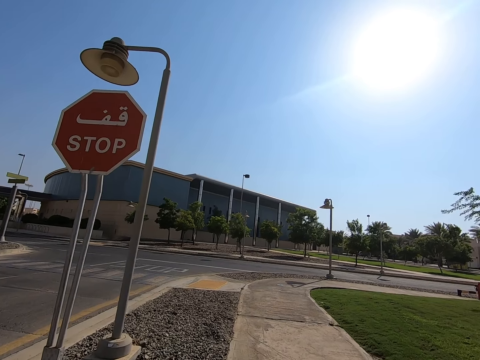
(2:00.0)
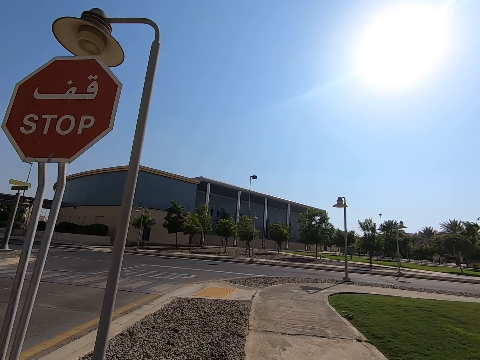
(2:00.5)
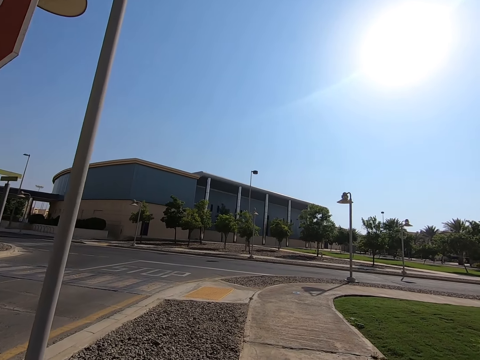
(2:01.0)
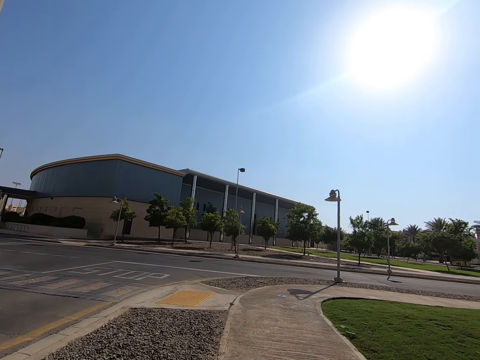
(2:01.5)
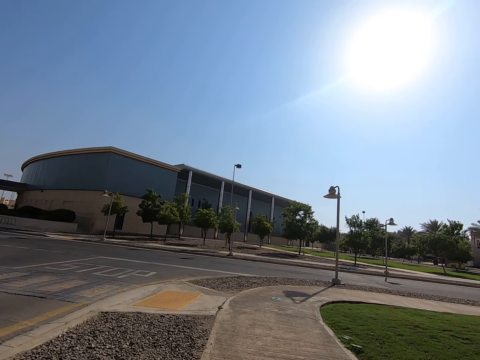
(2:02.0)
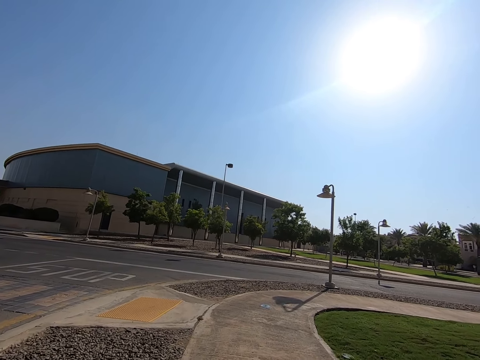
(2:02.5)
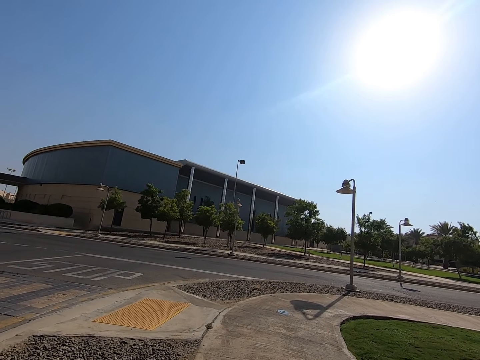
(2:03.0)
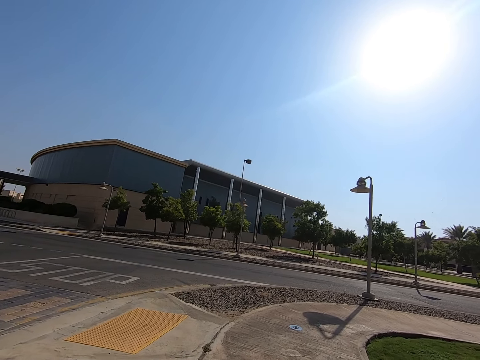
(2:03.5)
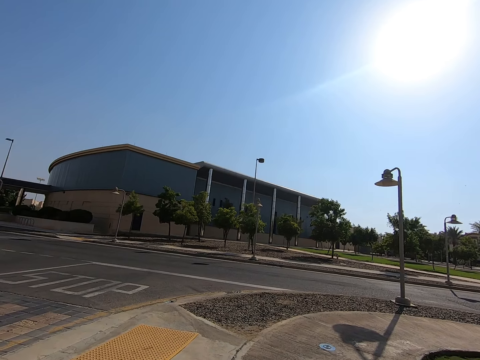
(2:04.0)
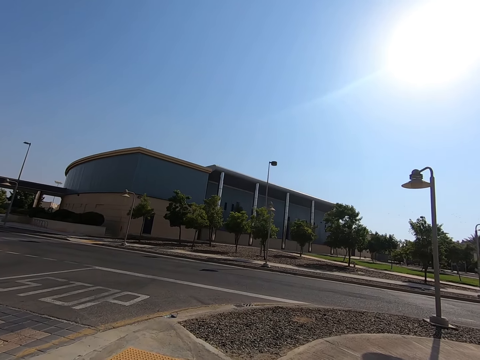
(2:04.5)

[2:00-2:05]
The person walks on the pavement.

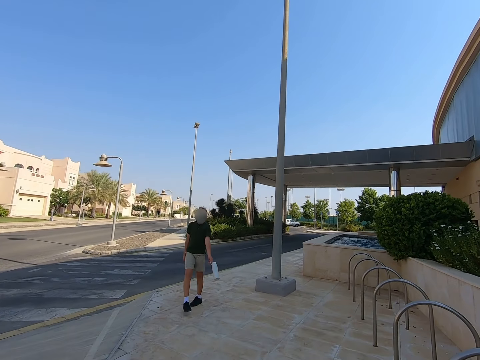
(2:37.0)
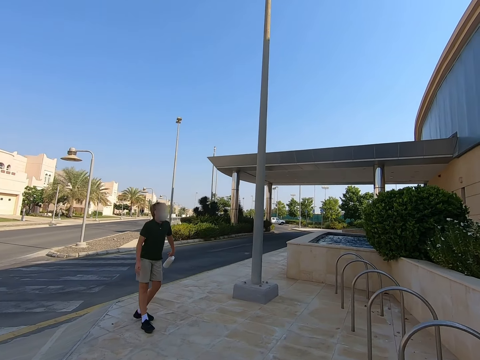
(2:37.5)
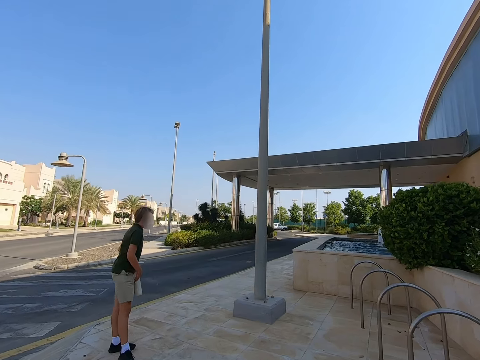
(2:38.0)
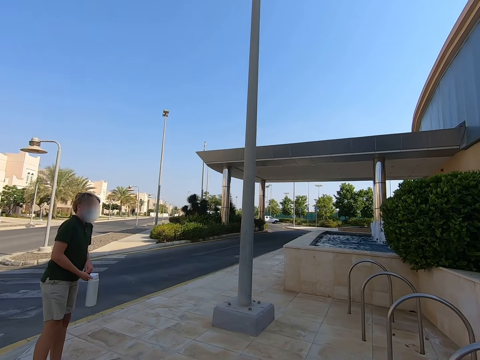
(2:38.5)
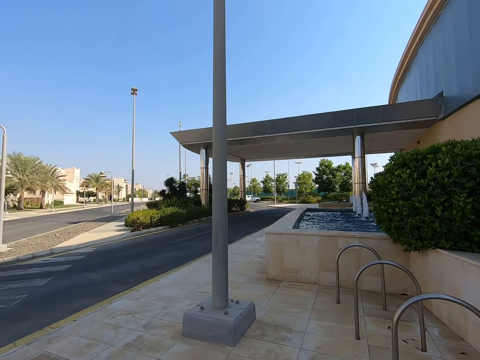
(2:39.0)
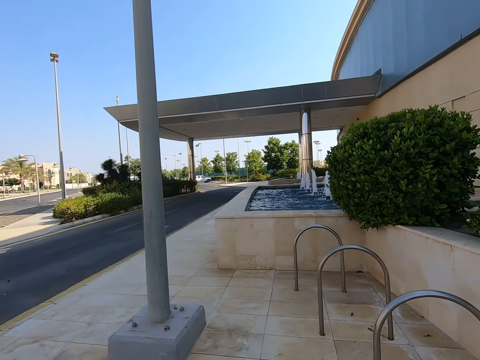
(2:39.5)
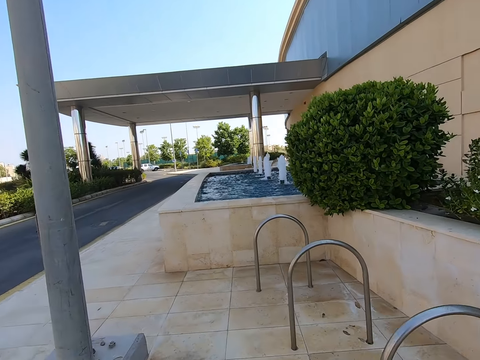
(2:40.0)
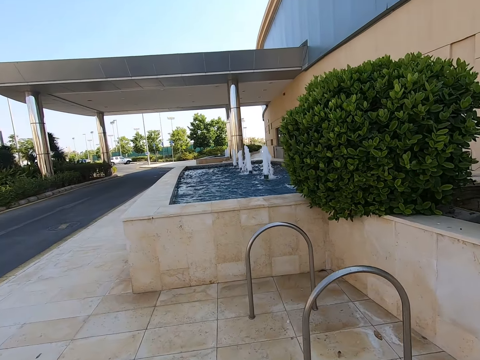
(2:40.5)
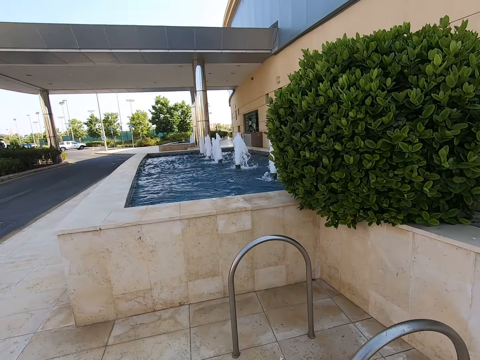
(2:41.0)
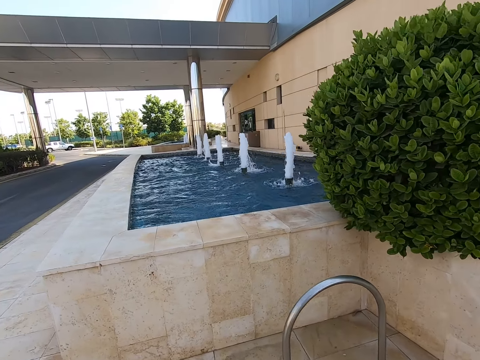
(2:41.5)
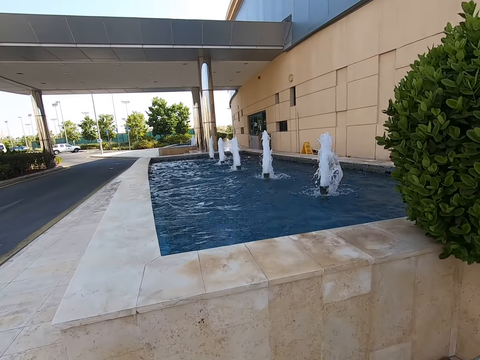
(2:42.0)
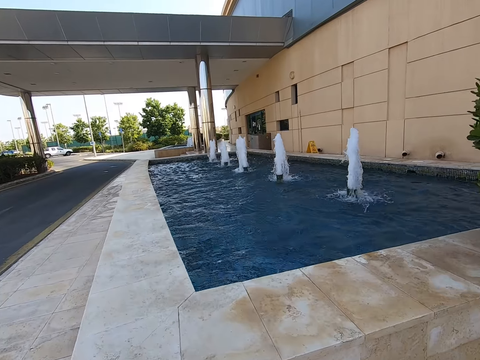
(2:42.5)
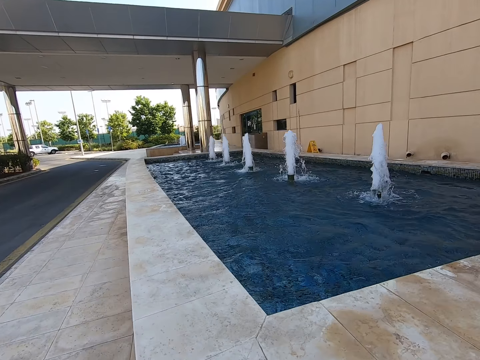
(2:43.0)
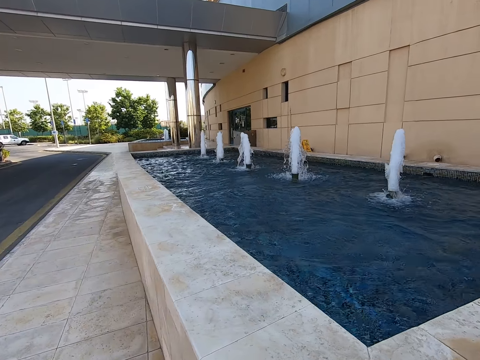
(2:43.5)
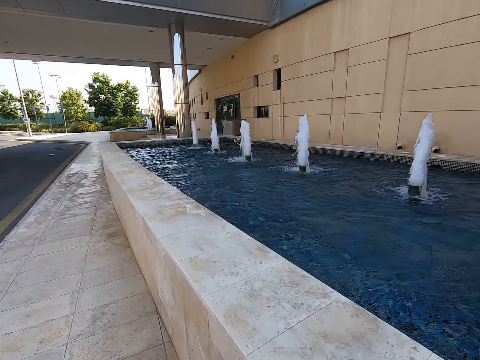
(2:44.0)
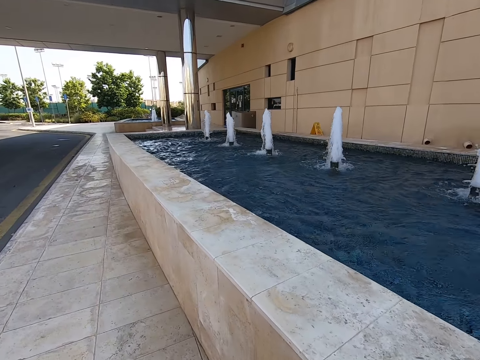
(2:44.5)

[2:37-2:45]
The camera wearer walks past a person. The person holds a water bottle by the left hand. The camera wearer walks on the pavement. They raise the hand. They walk on the pavement.
